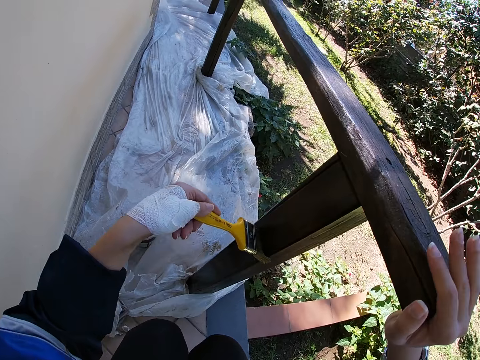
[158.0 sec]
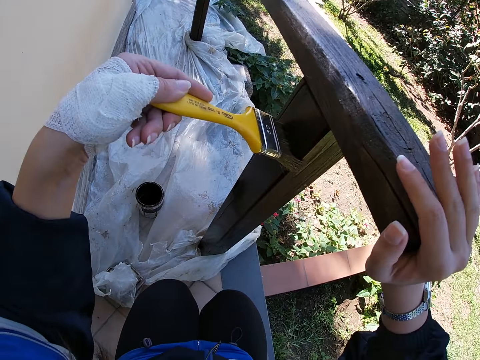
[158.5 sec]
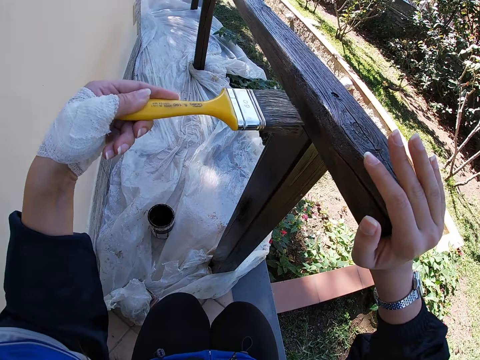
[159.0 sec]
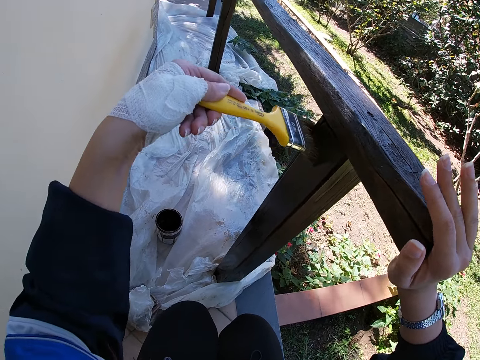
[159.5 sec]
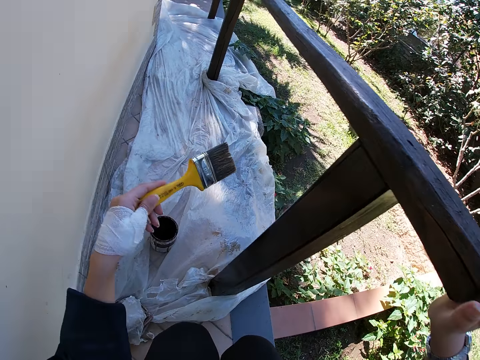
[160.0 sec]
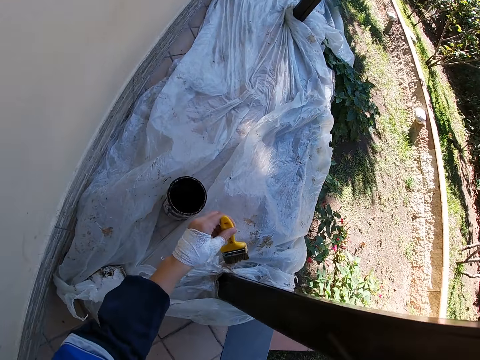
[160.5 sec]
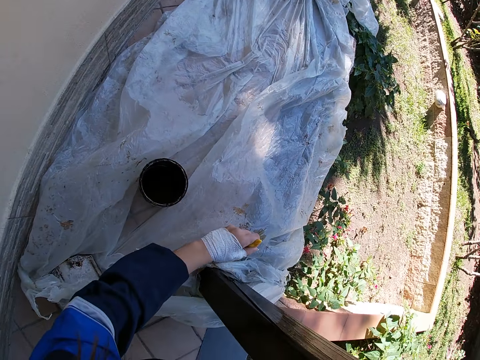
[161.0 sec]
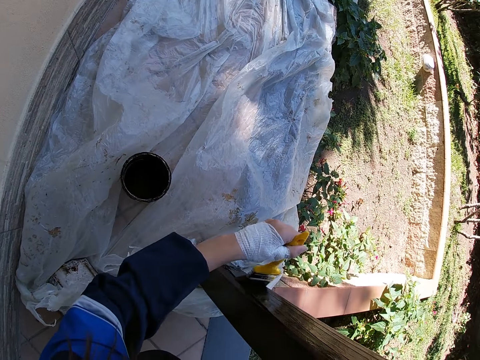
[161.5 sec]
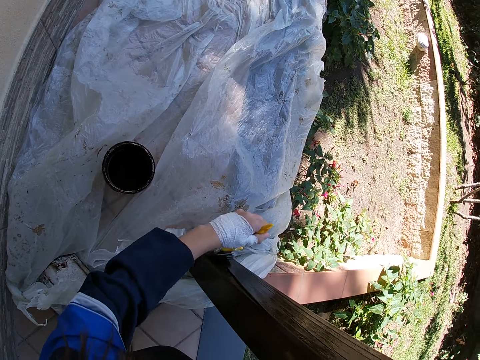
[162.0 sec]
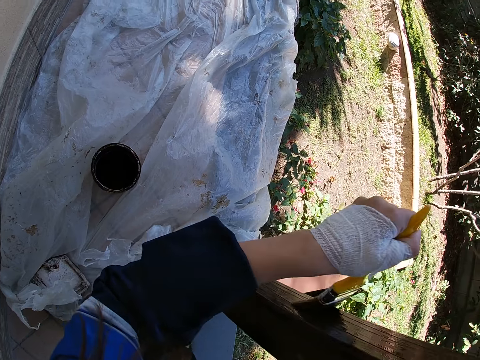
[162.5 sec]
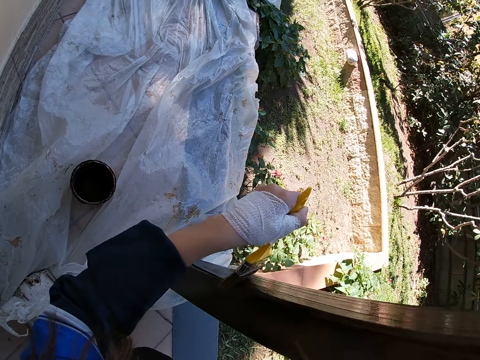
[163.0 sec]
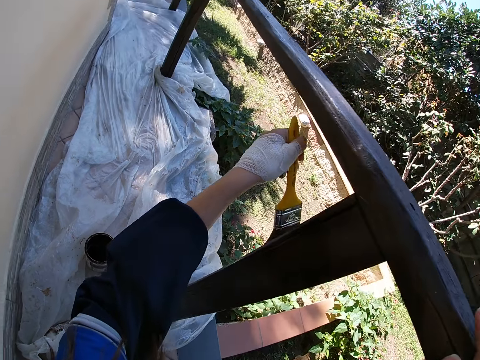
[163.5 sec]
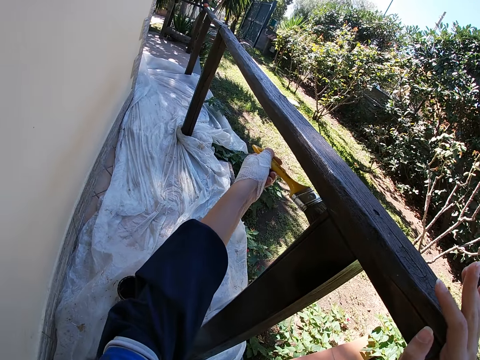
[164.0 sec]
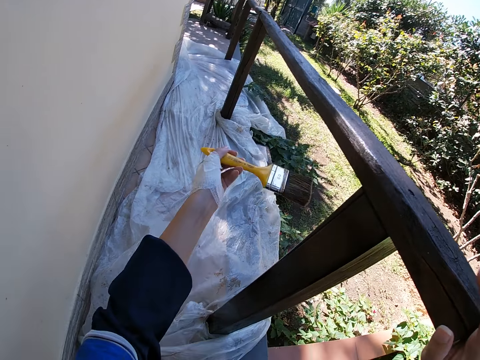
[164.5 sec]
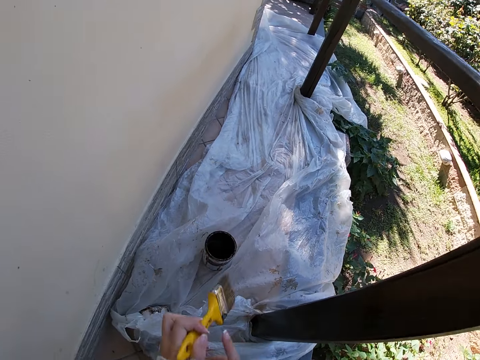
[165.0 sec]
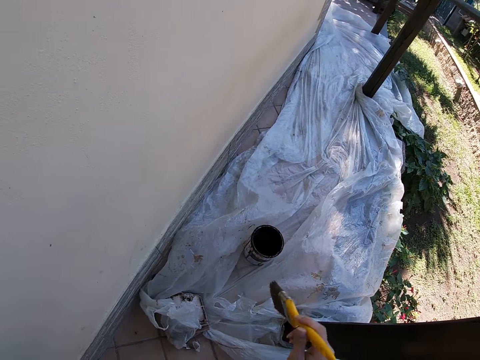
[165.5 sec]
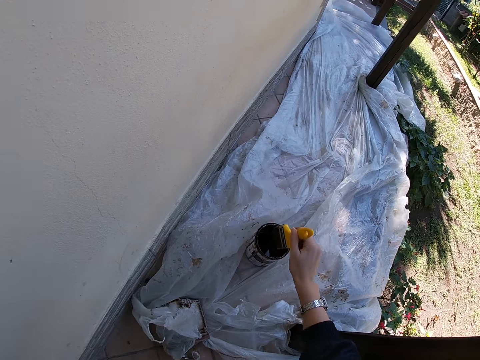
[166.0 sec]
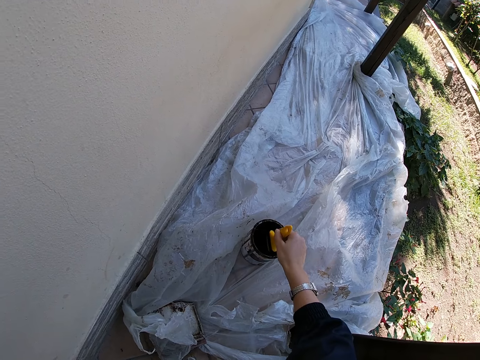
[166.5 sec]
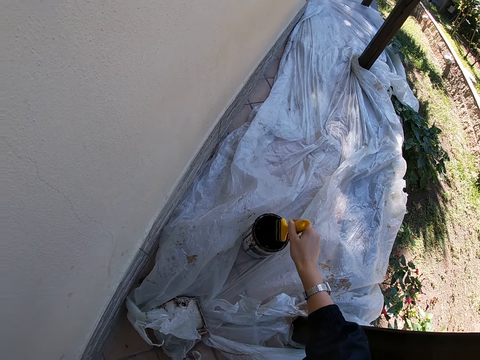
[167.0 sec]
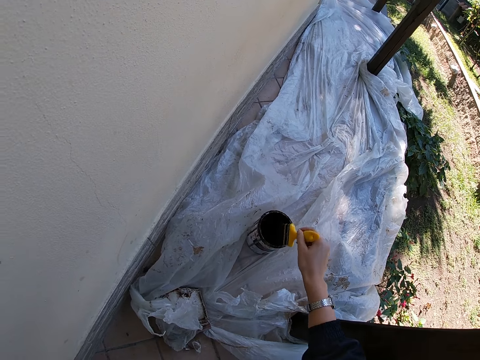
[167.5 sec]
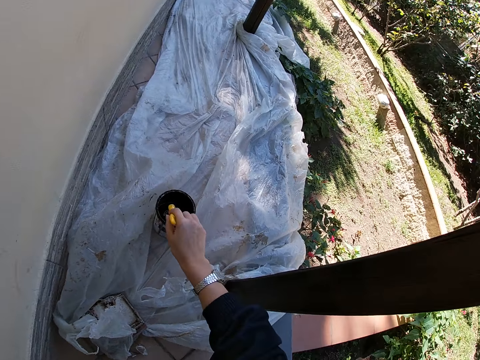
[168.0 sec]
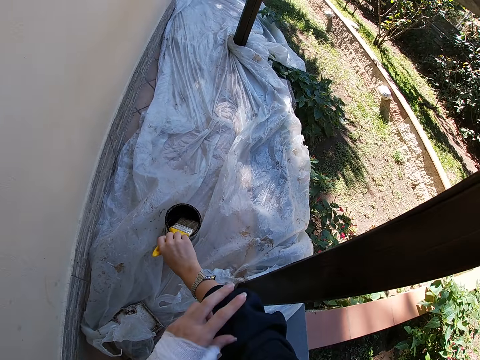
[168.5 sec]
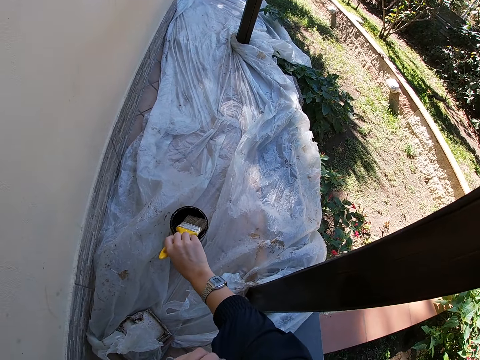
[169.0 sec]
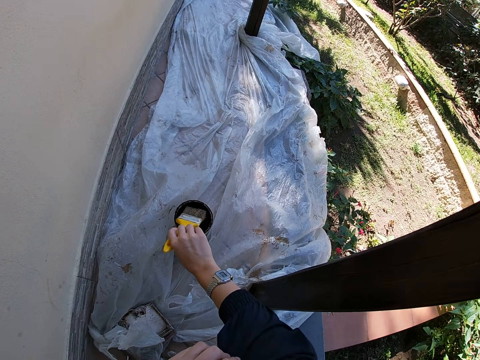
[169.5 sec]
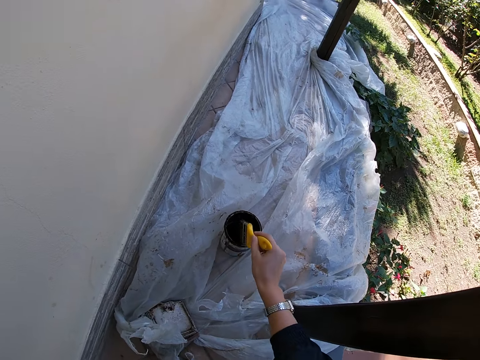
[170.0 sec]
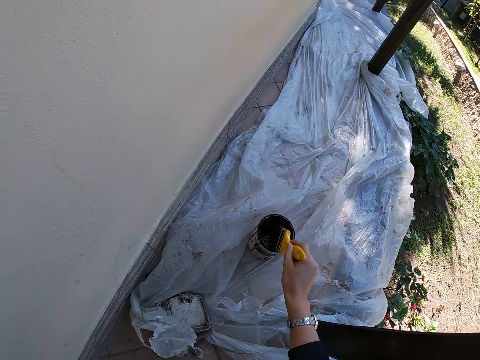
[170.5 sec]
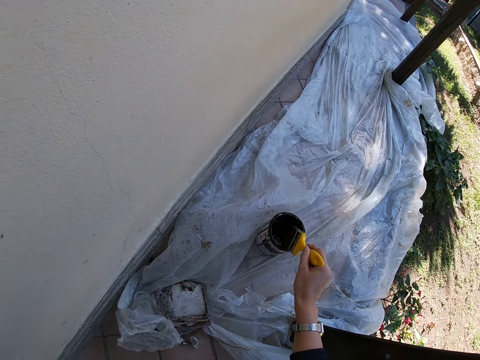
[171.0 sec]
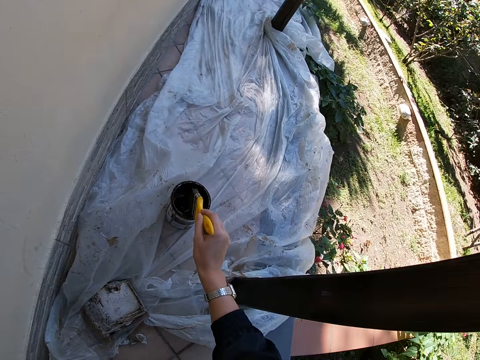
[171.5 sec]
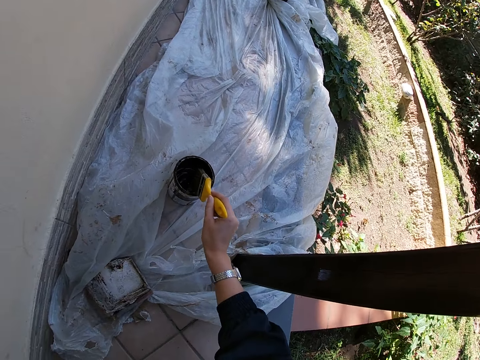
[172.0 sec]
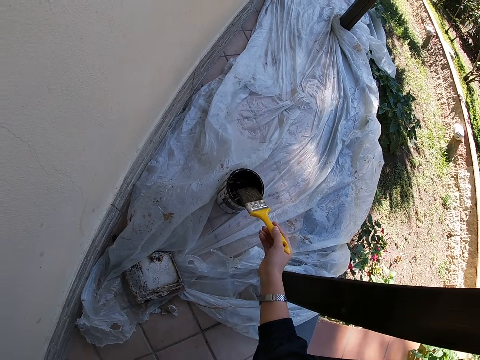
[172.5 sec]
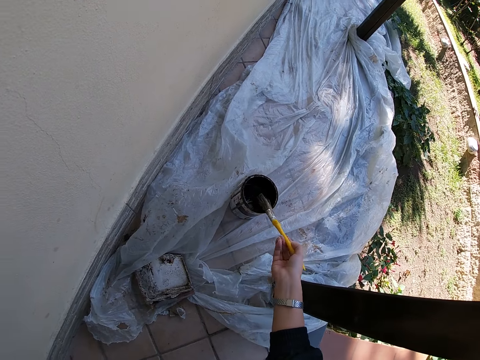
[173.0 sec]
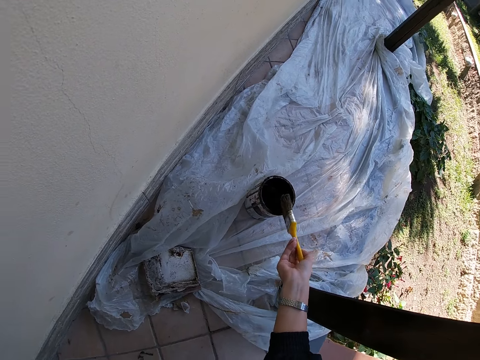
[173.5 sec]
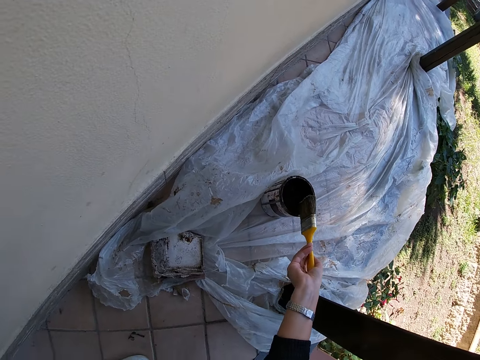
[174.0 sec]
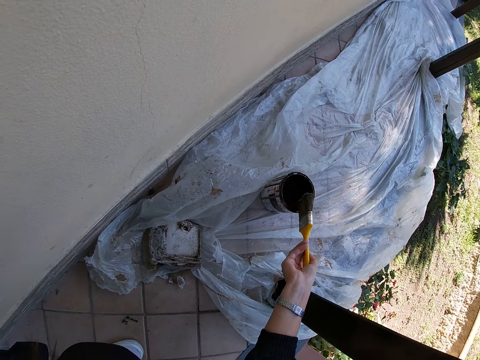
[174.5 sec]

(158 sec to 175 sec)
The camera wearer takes some paint from the paint can with the paint brush. She hits the paint brush on the paint tin. She pulls up her jumper sleeve. She hits the top of the paint can with the paint brush.

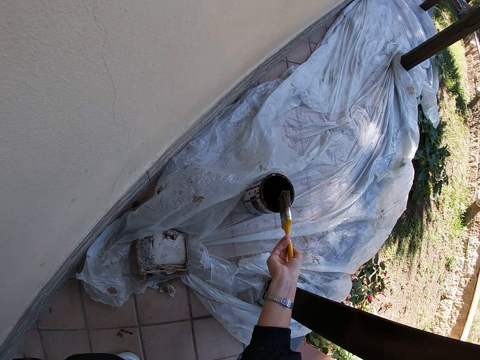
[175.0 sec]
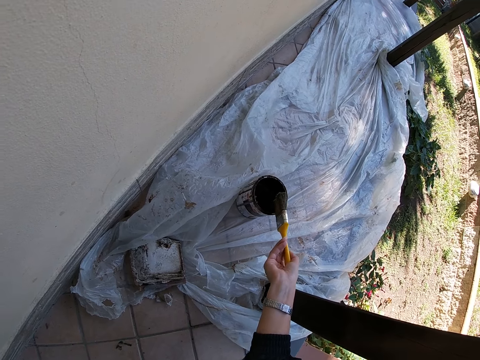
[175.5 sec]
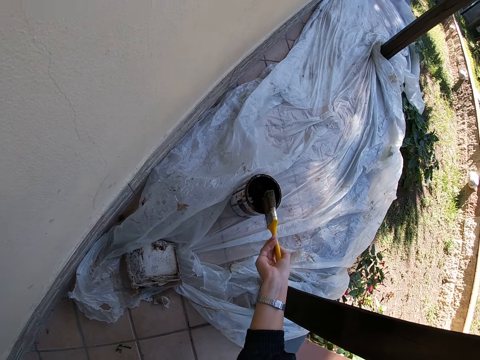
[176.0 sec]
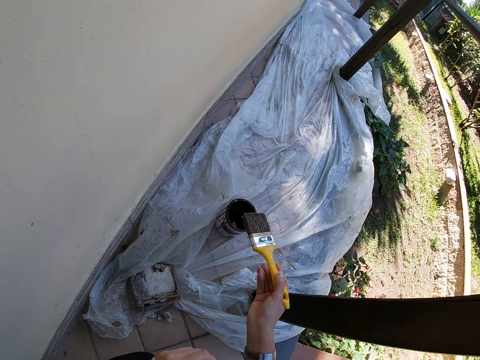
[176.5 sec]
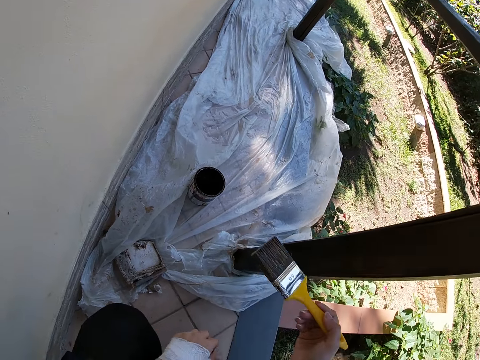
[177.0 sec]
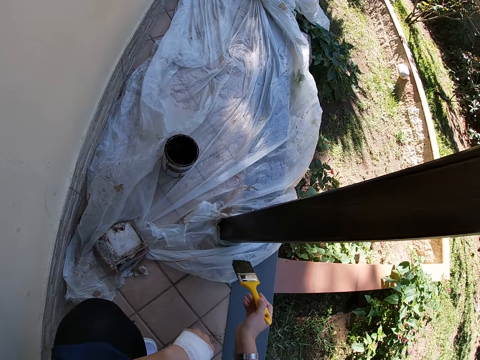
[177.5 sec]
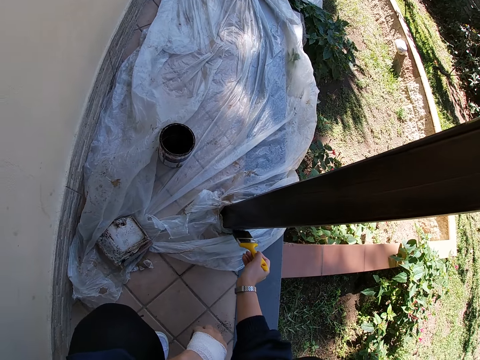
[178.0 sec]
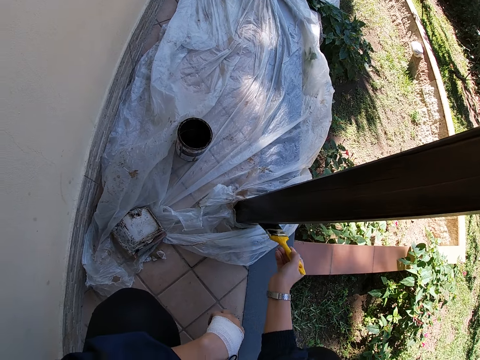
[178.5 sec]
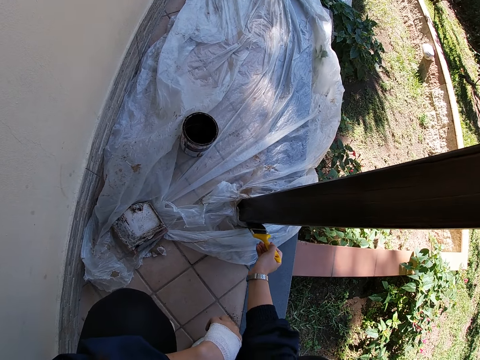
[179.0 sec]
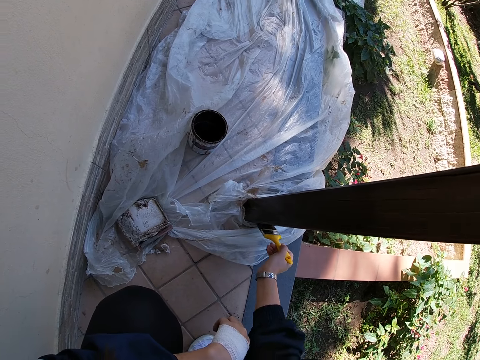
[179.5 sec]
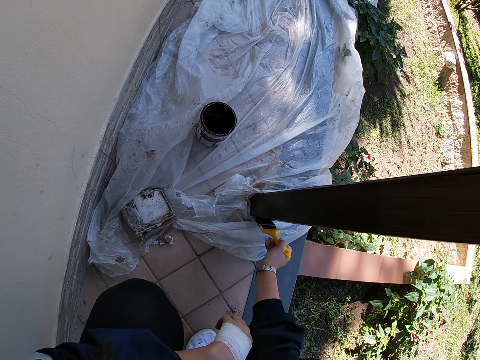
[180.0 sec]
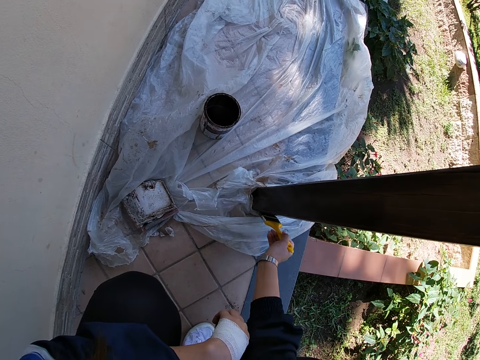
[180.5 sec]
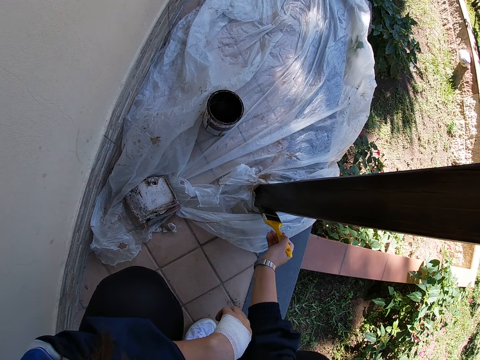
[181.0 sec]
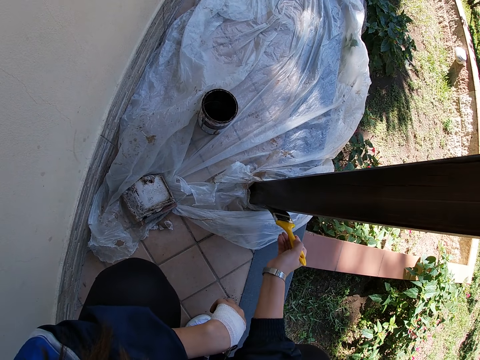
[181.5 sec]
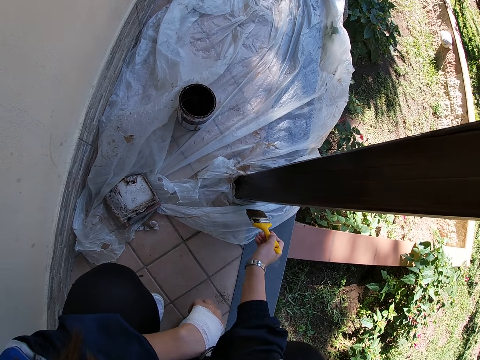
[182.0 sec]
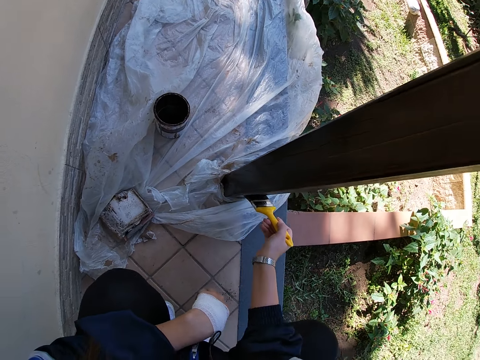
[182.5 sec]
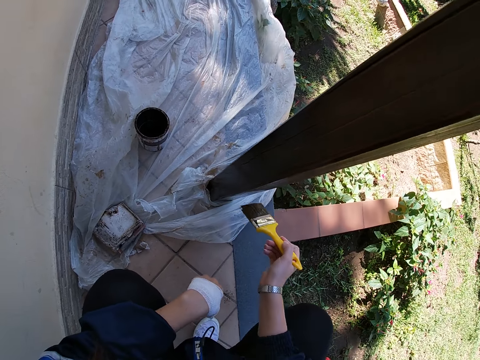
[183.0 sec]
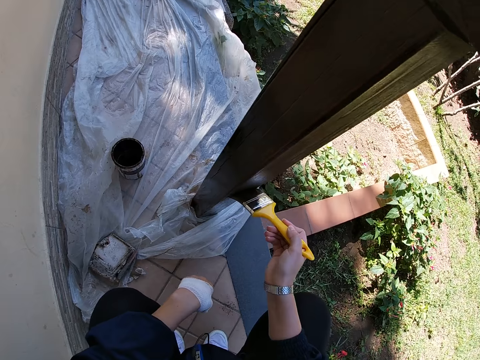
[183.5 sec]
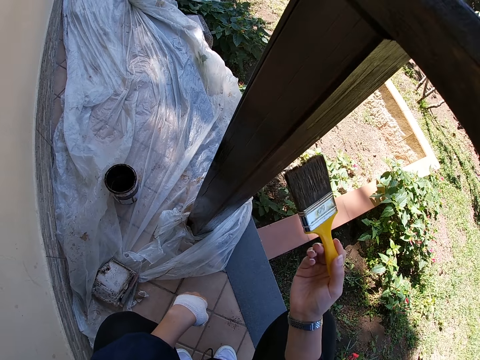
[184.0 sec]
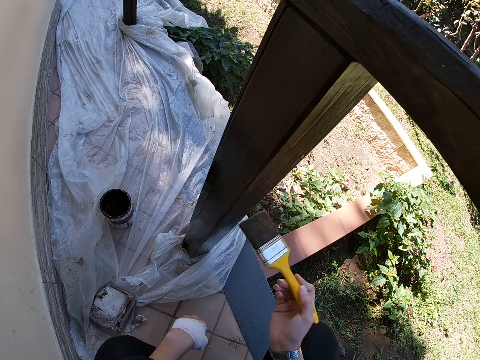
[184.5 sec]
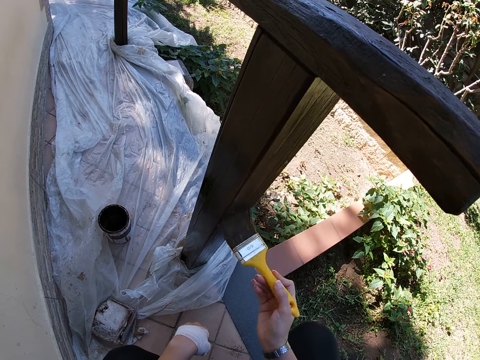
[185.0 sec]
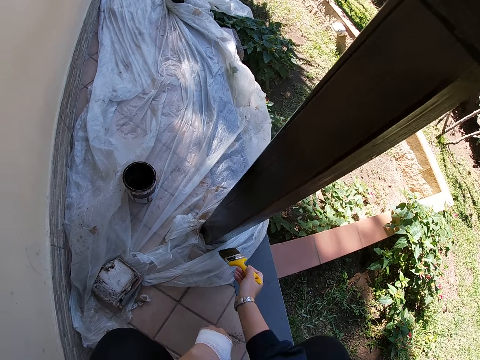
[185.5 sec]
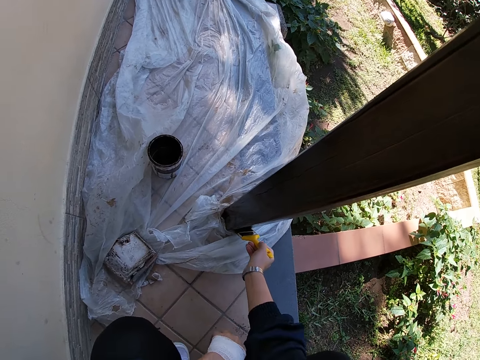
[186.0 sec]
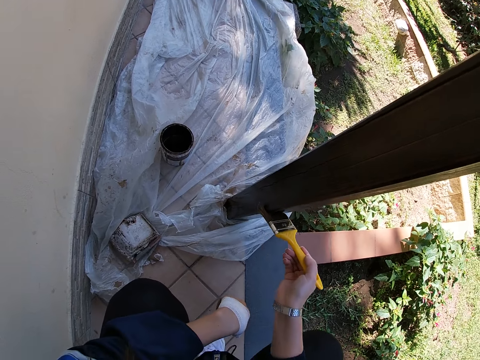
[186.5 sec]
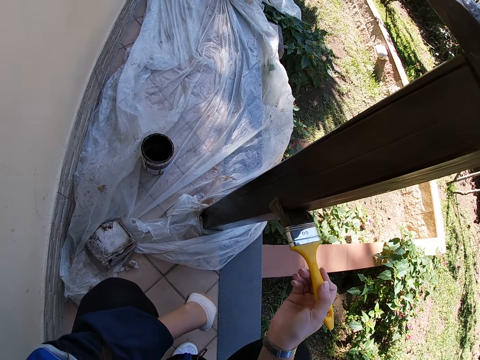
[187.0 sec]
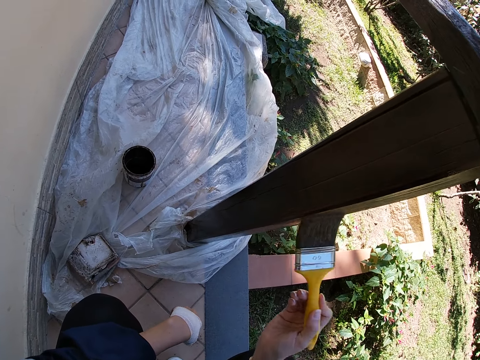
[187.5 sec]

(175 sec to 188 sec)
The camera wearer paints the balcony with the paint brush.
